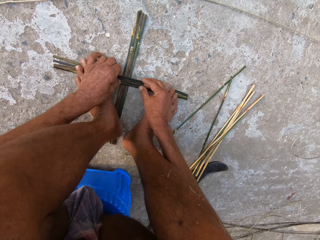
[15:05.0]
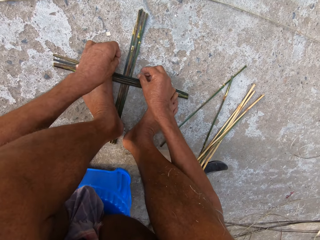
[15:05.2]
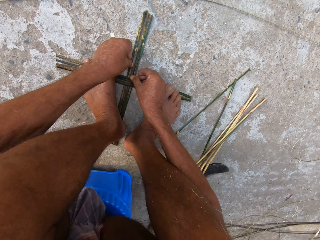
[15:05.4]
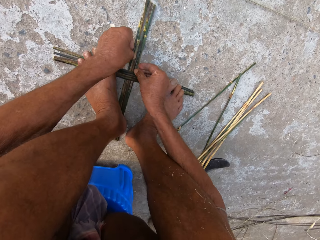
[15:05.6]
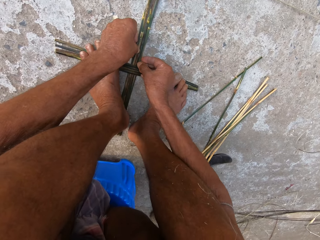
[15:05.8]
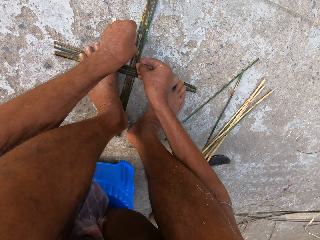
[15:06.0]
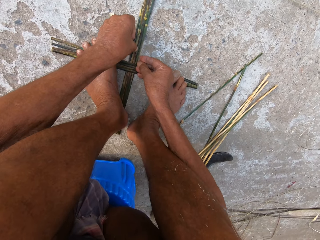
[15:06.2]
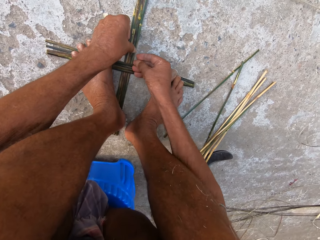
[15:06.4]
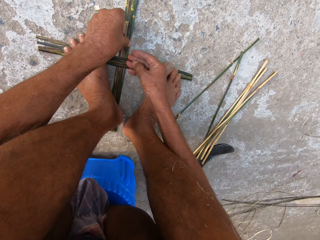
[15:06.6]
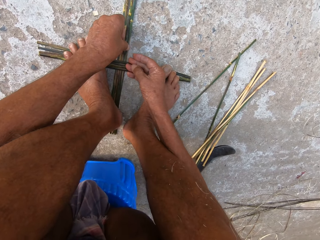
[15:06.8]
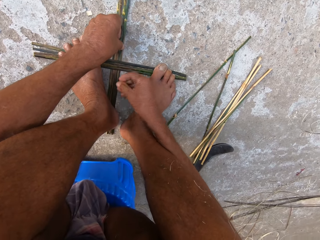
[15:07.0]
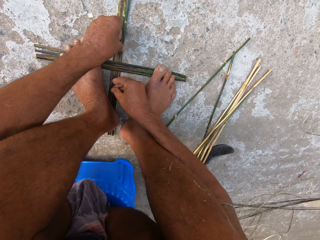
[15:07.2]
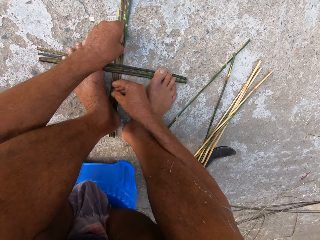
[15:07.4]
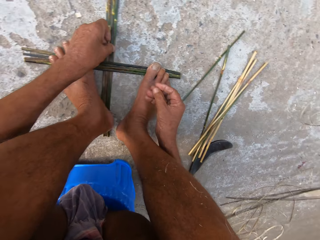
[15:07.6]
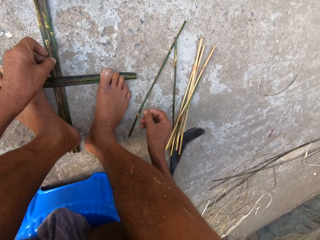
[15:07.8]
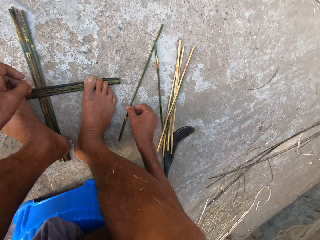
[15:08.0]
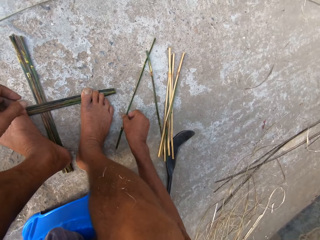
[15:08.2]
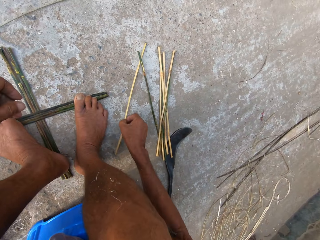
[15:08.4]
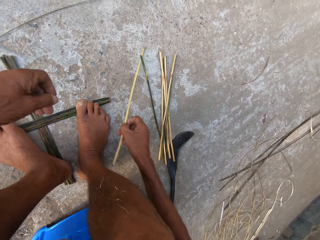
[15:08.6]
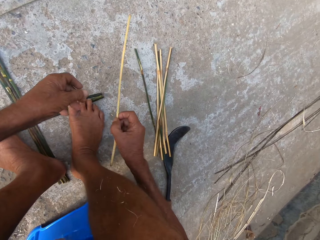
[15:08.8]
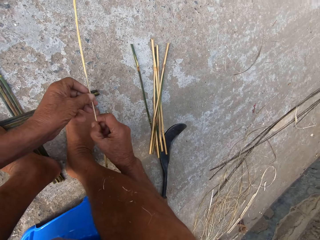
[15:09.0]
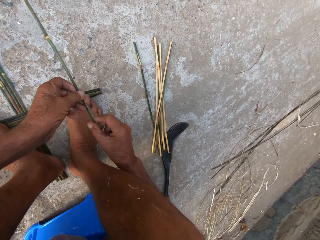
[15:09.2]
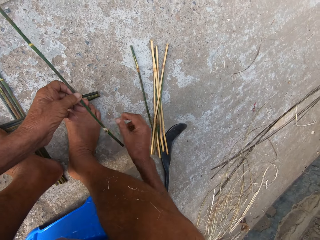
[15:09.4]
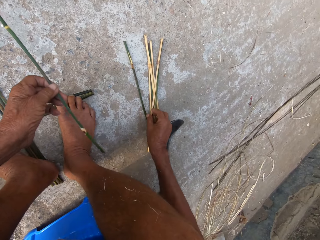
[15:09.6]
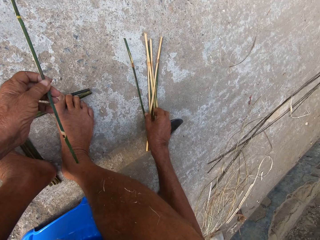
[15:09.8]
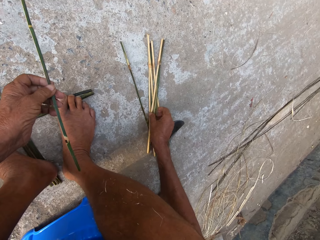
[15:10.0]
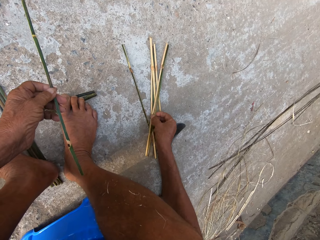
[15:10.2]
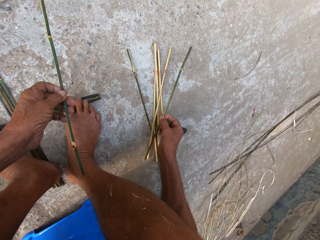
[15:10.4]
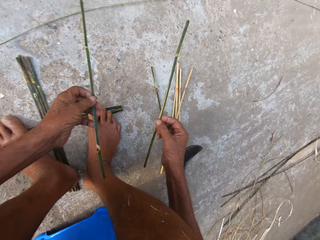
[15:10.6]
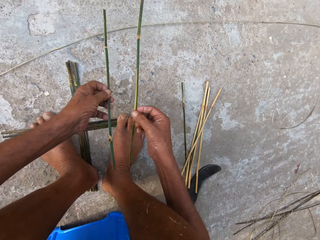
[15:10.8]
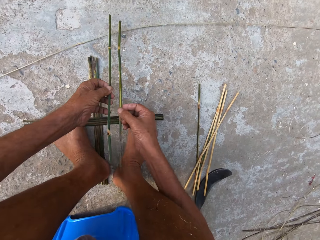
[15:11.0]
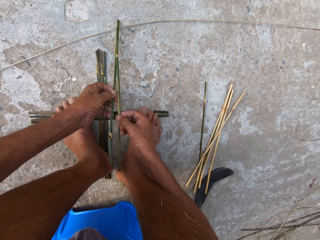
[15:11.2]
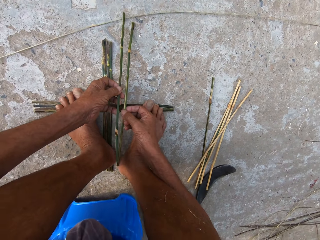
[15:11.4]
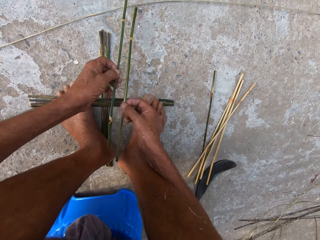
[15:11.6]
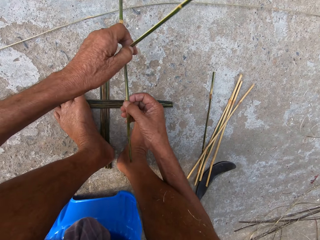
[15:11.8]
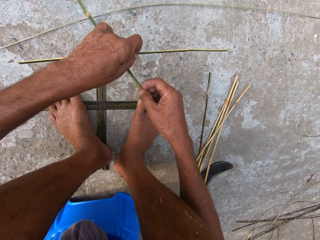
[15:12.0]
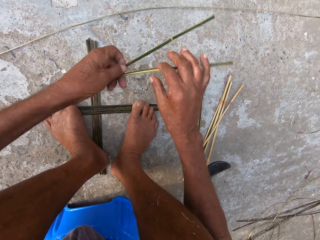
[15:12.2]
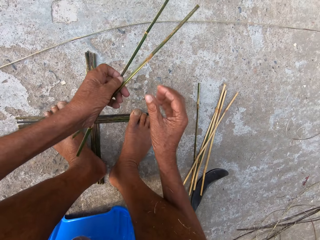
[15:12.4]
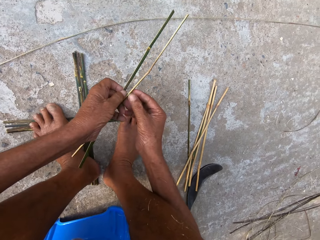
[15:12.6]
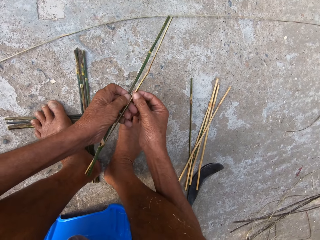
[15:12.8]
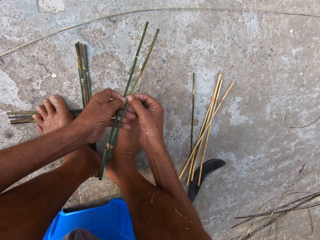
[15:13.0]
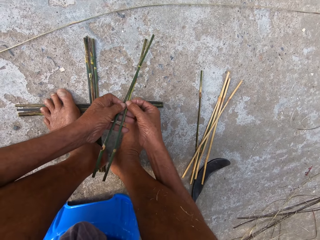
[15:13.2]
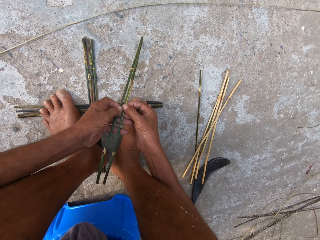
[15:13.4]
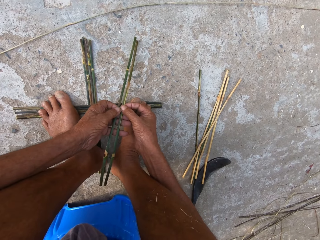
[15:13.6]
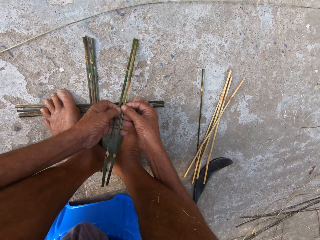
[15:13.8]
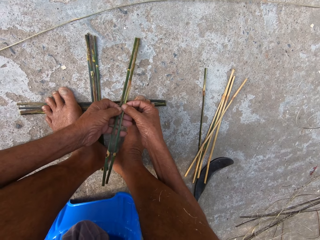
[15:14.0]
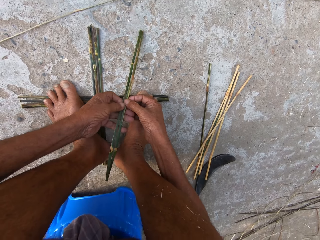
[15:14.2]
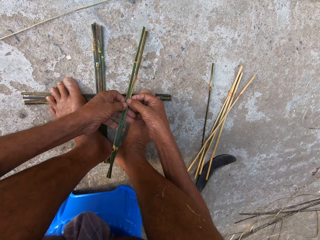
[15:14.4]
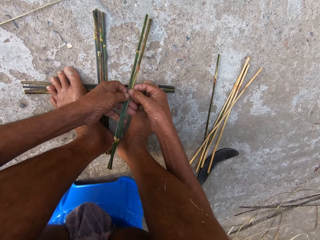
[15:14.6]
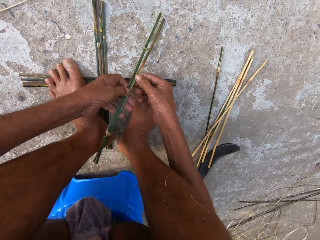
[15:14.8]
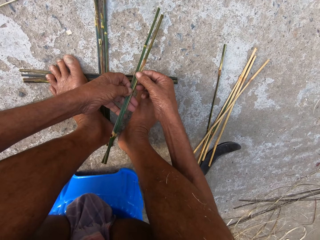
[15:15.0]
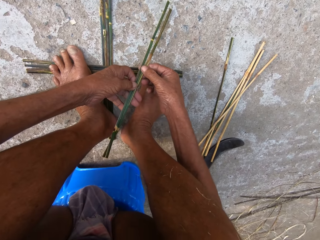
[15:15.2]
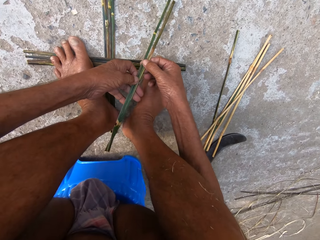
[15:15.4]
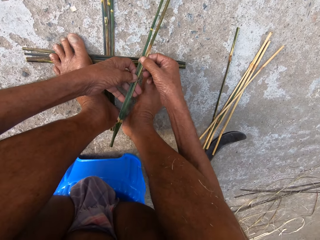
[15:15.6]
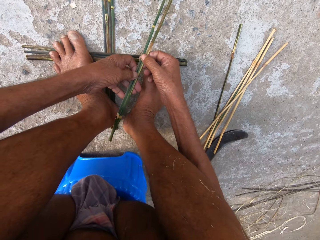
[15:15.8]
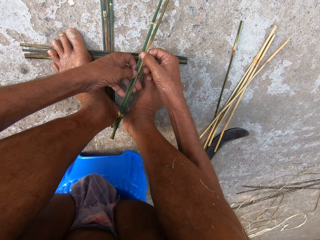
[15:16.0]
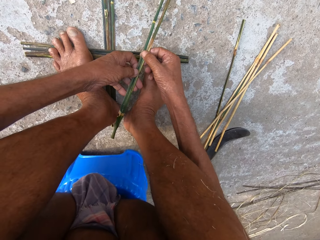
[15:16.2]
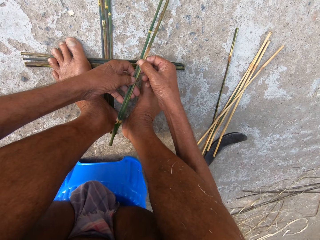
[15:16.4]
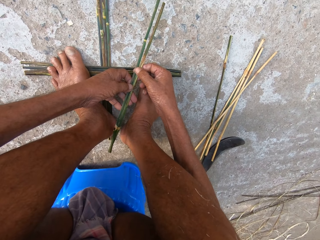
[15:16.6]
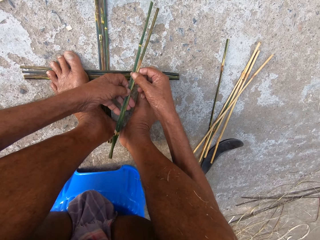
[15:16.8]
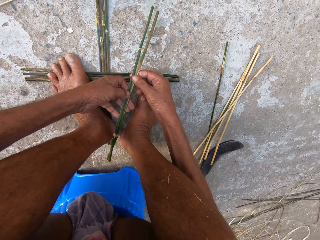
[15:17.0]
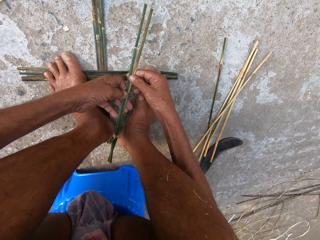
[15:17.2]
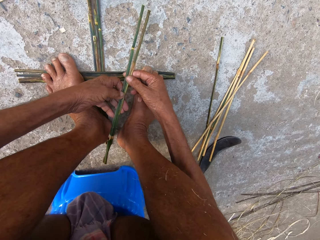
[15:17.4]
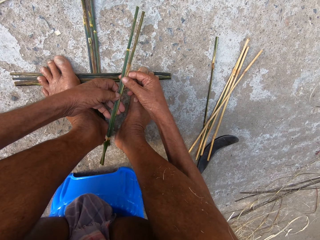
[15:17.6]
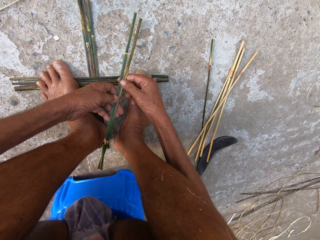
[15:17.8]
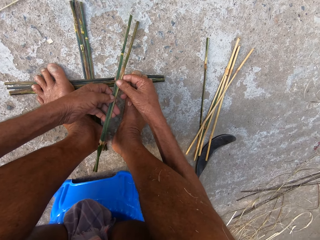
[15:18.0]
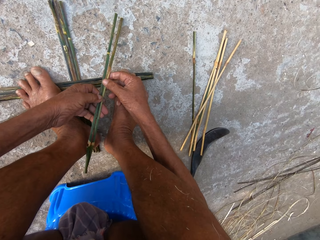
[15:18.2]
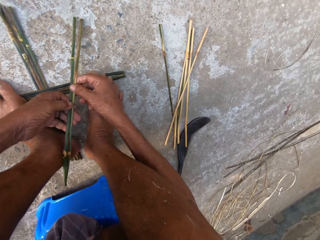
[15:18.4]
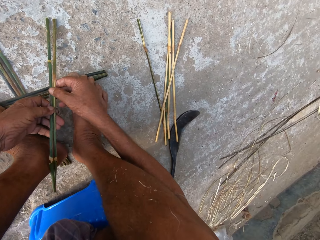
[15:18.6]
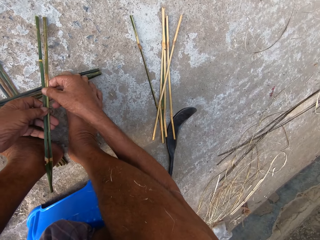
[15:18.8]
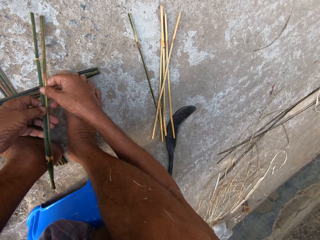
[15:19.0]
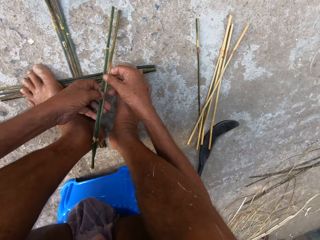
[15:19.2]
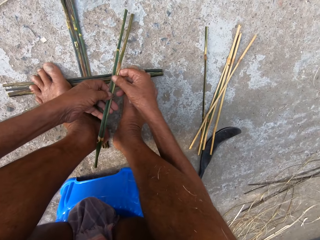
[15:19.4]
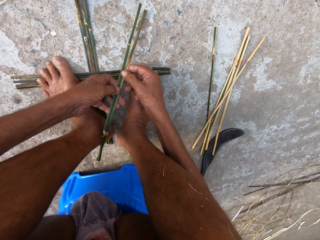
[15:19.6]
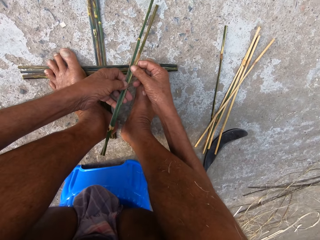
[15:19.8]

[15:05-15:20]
The camera wearer does something. He picks a stick from the ground with his right hand. He passes the stick from his right hand to his left hand. He picks another stick from the ground with his right hand. He passes the stick from his right hand to his left hand. He turns a stick over. He holds the sticks together. He examines the sticks.

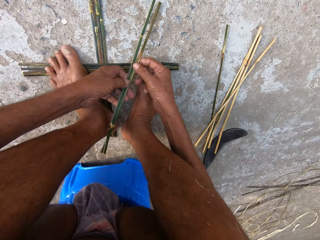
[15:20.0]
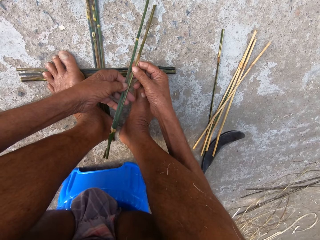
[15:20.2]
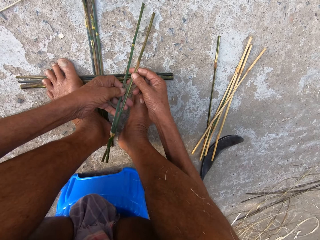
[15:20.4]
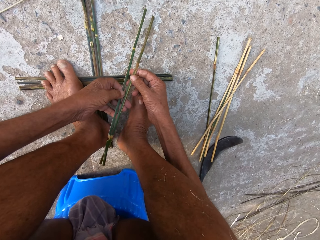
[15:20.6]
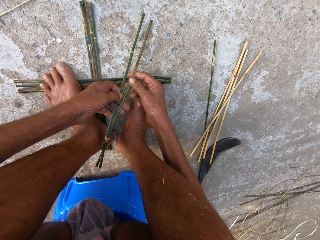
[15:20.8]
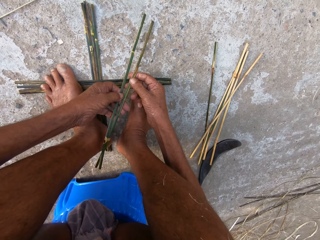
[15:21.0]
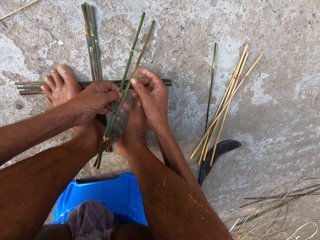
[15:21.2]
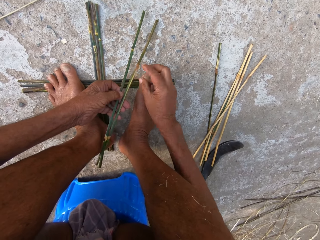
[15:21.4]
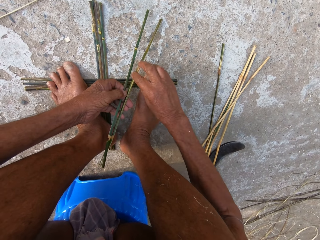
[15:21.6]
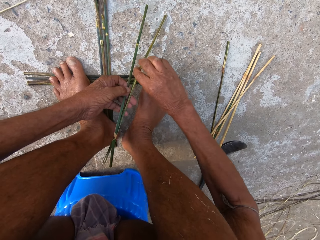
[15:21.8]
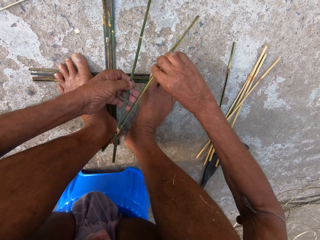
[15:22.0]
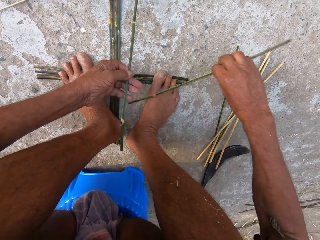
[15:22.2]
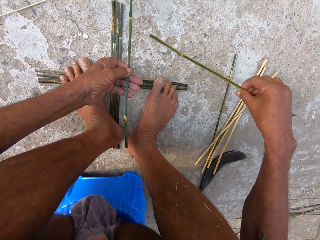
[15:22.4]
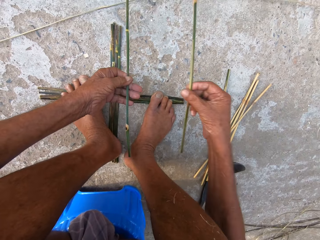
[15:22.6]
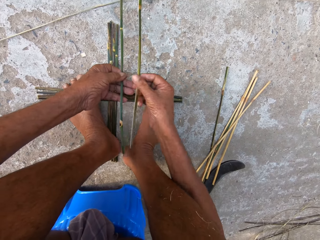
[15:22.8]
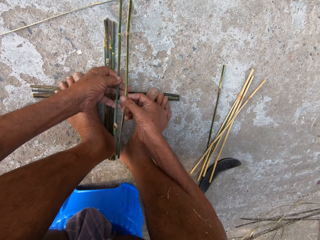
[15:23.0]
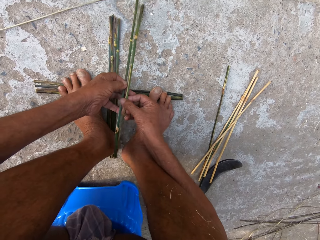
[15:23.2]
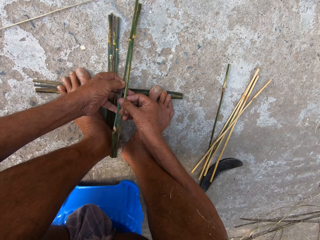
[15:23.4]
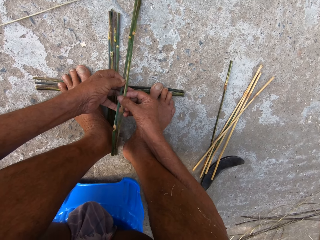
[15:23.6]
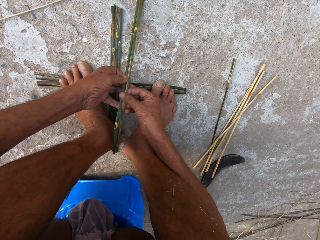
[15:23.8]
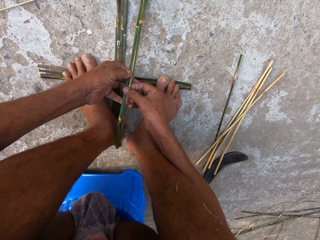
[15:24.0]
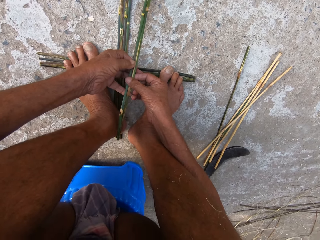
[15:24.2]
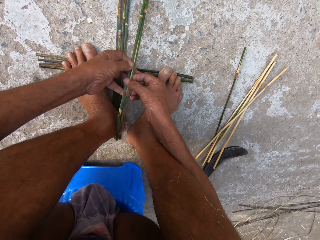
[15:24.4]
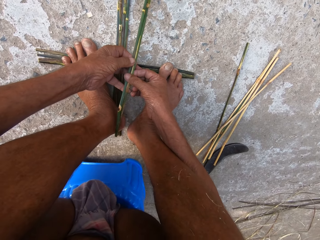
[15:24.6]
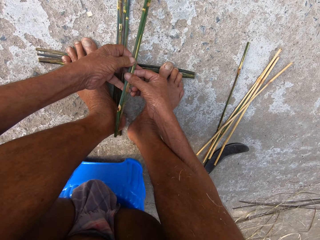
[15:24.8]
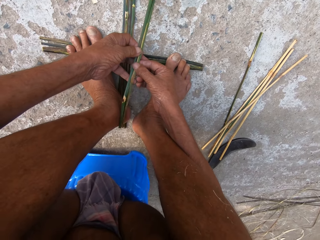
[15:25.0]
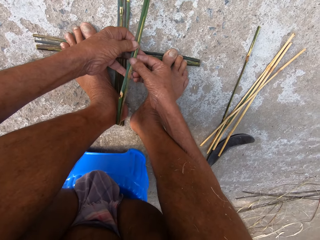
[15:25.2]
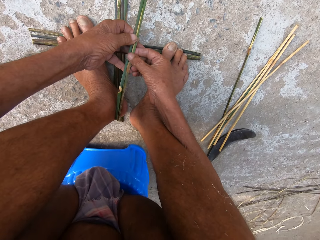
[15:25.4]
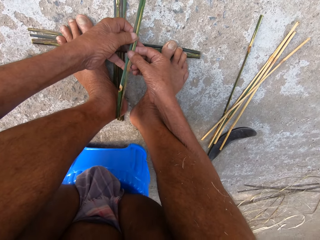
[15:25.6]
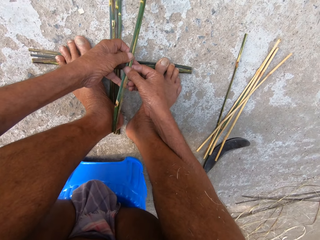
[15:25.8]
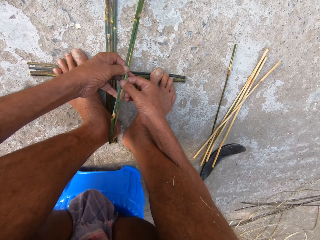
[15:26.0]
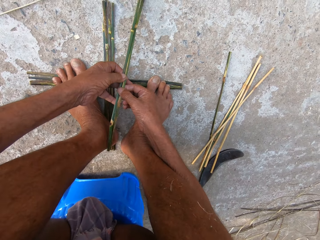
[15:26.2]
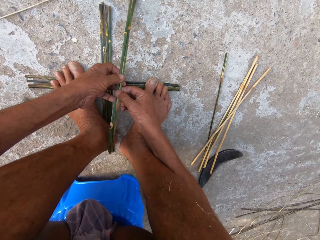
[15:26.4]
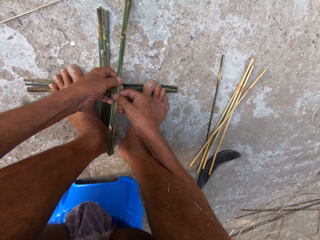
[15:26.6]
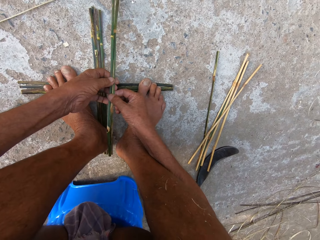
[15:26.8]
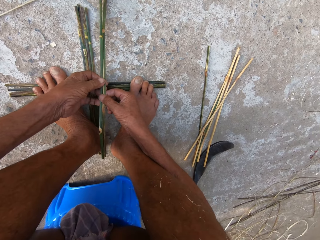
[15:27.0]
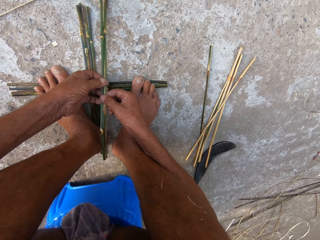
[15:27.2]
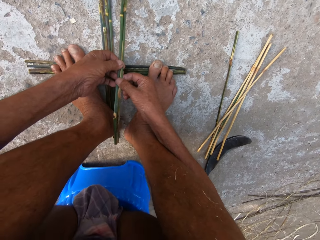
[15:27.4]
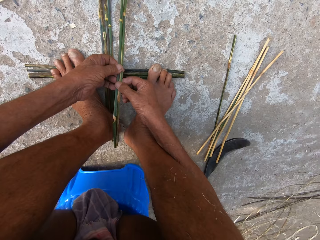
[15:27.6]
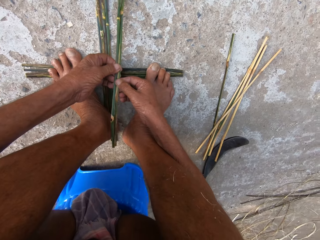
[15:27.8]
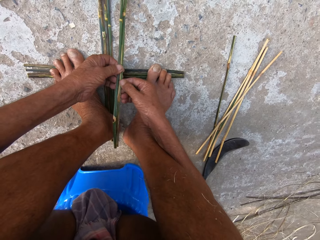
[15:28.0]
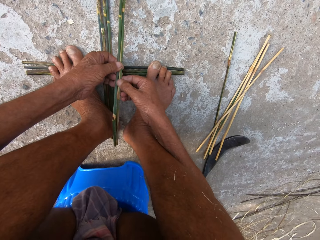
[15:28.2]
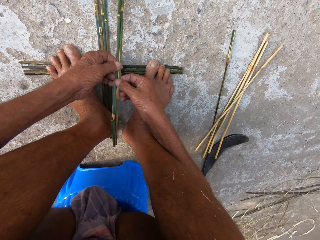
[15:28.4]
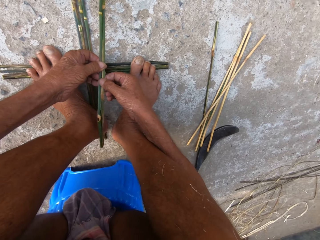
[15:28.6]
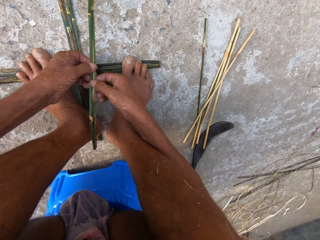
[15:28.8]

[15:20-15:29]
The camera wearer passes the stick from his left hand to his right hand. He turns a stick over. He passes the stick from his right hand to his left hand. He holds the sticks together.
